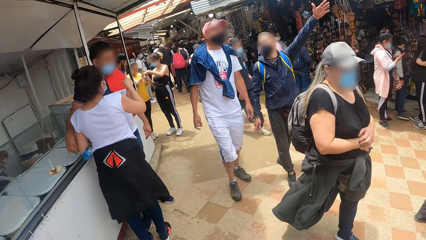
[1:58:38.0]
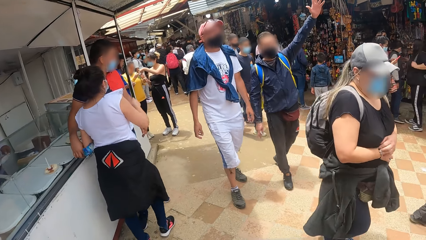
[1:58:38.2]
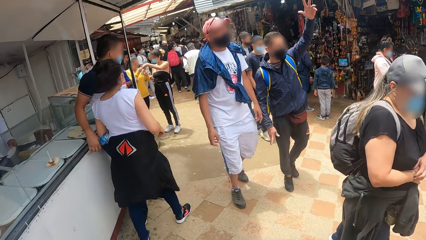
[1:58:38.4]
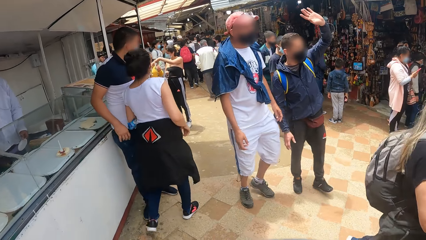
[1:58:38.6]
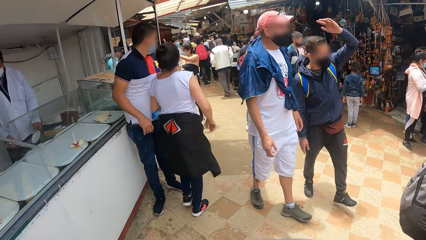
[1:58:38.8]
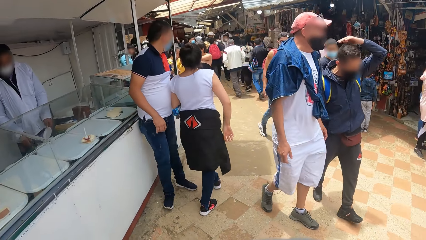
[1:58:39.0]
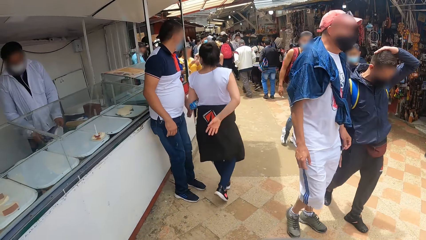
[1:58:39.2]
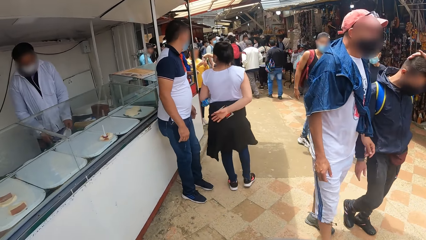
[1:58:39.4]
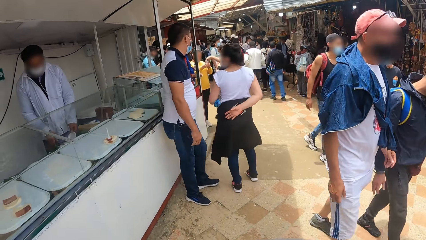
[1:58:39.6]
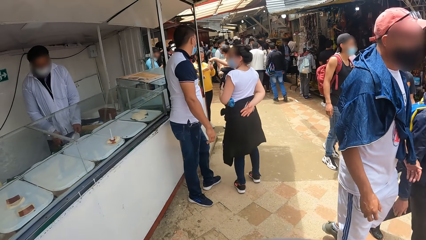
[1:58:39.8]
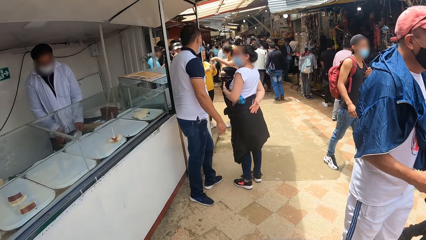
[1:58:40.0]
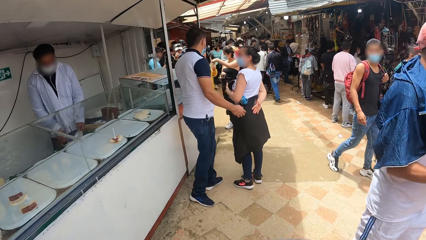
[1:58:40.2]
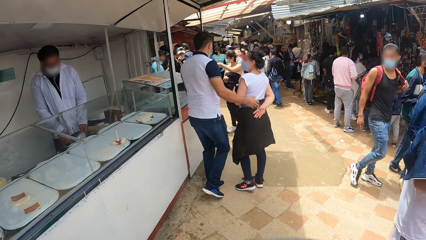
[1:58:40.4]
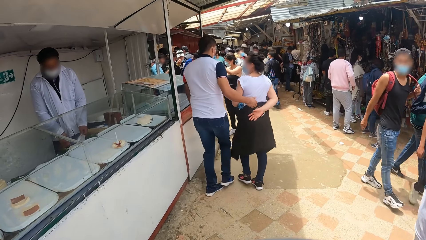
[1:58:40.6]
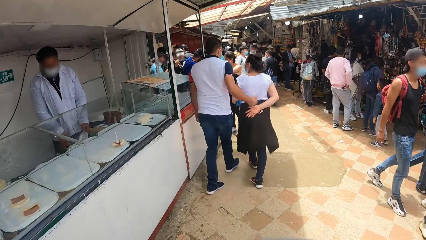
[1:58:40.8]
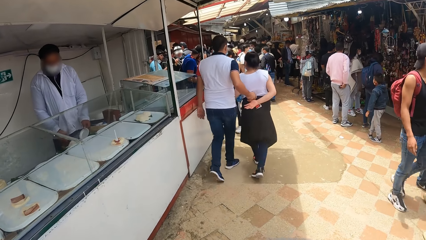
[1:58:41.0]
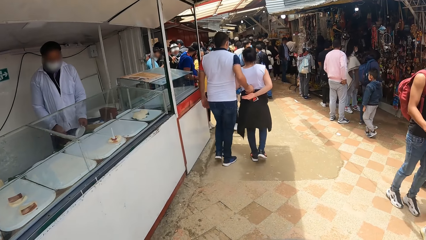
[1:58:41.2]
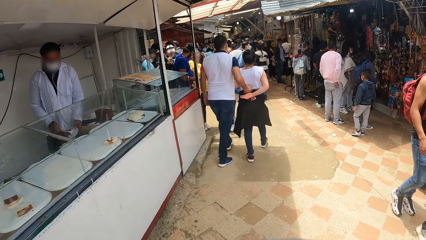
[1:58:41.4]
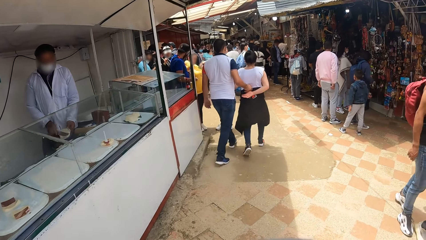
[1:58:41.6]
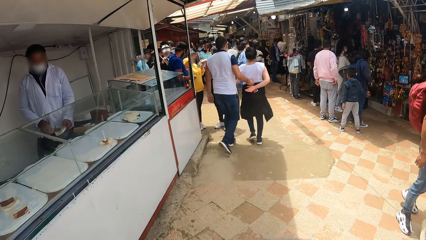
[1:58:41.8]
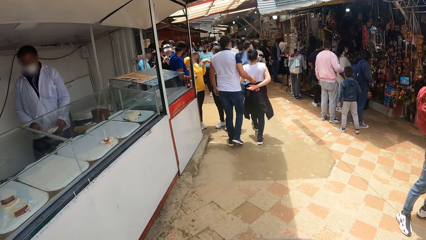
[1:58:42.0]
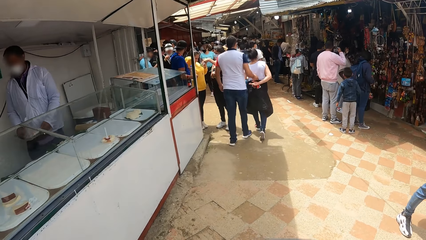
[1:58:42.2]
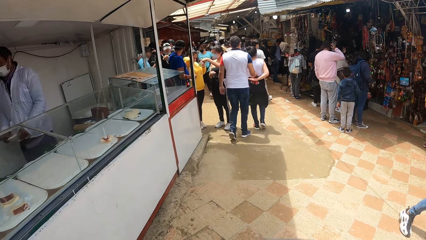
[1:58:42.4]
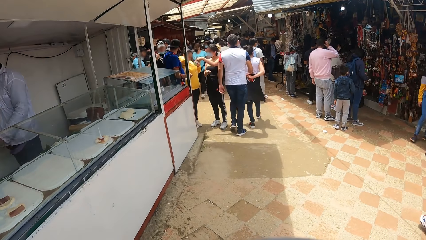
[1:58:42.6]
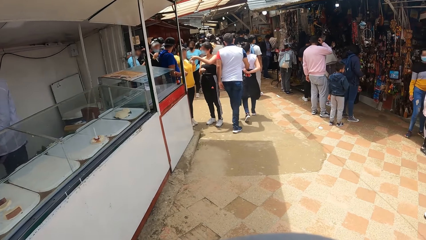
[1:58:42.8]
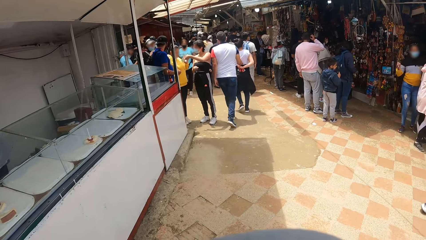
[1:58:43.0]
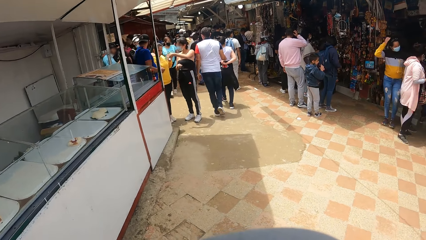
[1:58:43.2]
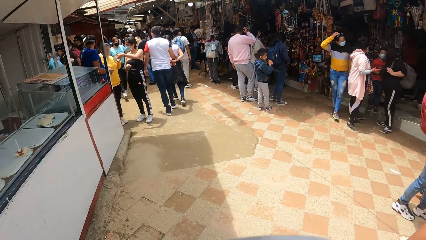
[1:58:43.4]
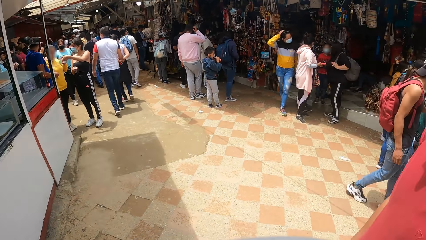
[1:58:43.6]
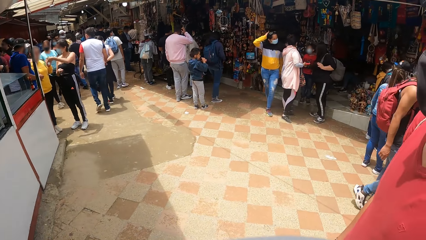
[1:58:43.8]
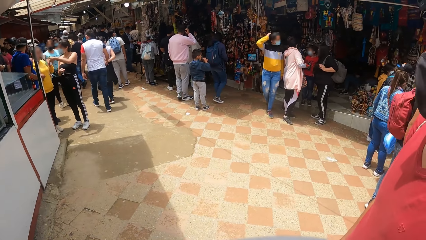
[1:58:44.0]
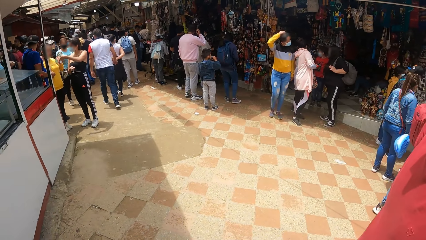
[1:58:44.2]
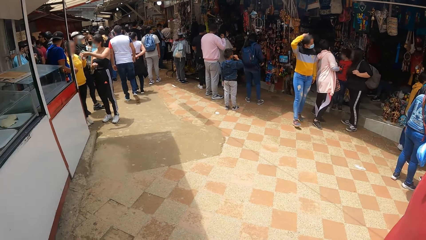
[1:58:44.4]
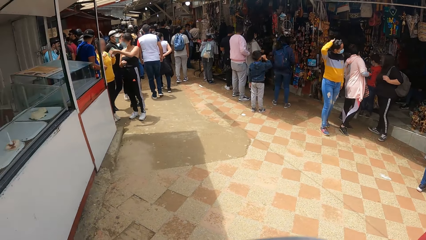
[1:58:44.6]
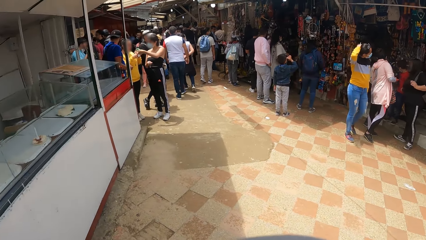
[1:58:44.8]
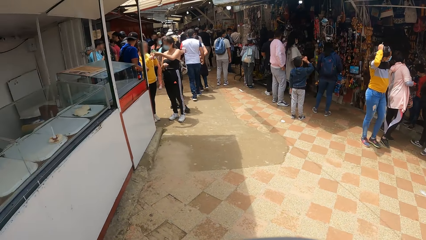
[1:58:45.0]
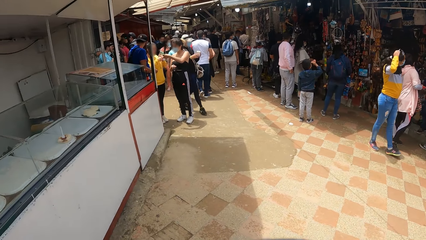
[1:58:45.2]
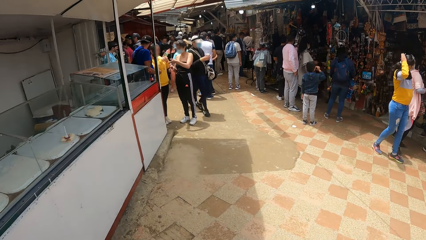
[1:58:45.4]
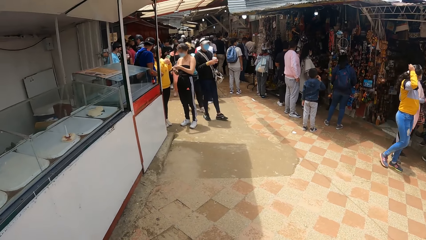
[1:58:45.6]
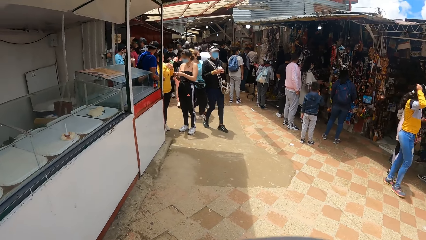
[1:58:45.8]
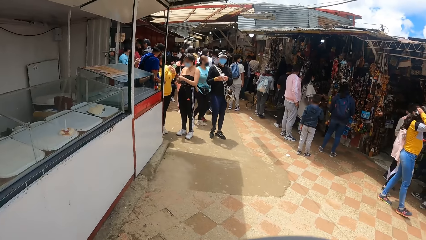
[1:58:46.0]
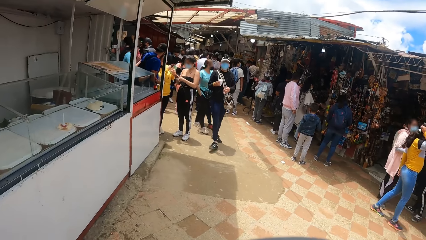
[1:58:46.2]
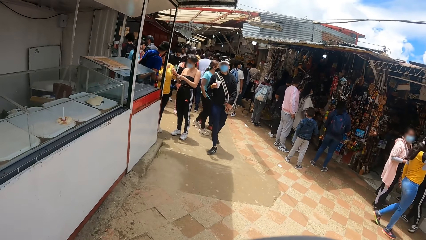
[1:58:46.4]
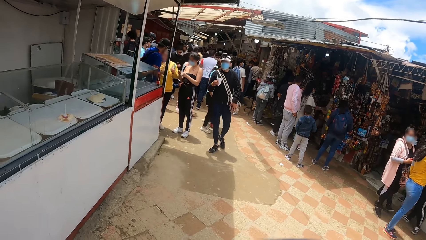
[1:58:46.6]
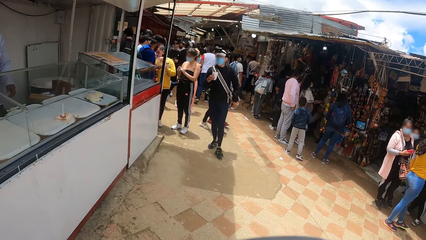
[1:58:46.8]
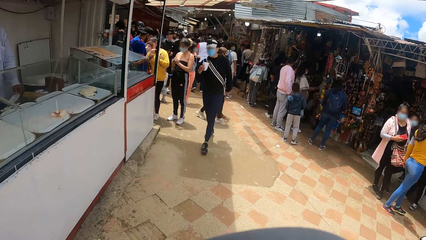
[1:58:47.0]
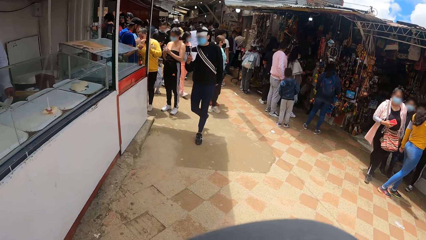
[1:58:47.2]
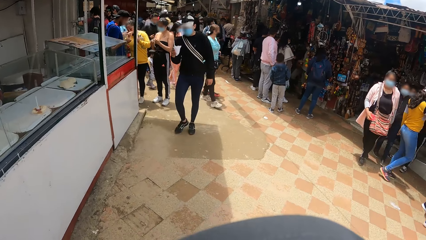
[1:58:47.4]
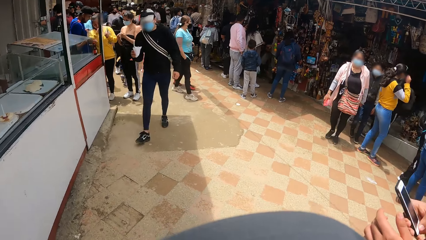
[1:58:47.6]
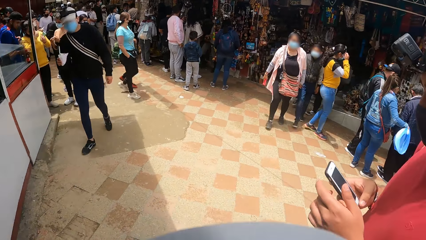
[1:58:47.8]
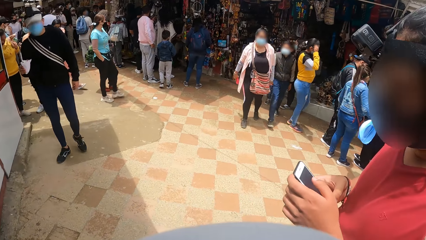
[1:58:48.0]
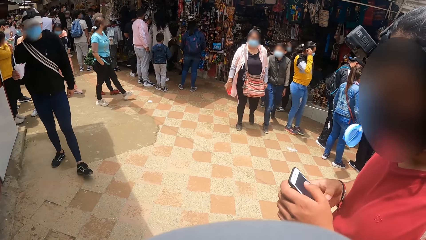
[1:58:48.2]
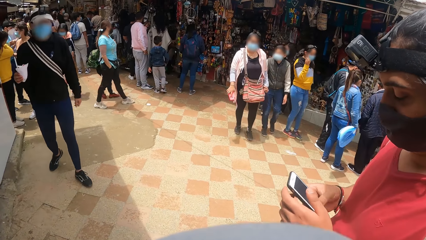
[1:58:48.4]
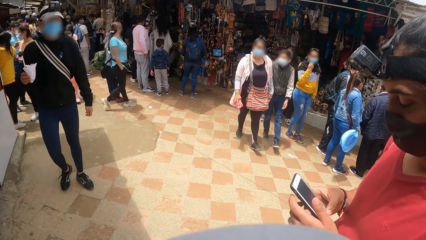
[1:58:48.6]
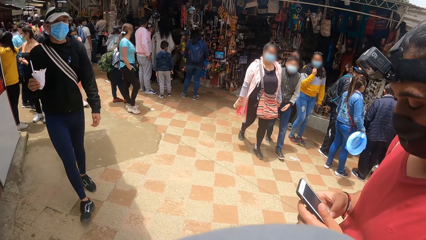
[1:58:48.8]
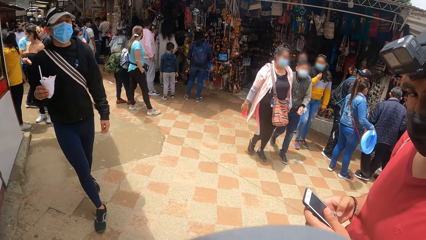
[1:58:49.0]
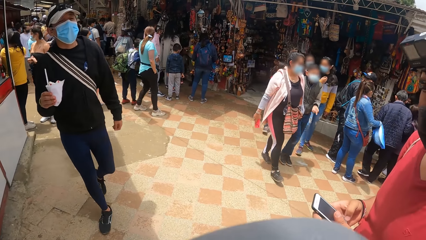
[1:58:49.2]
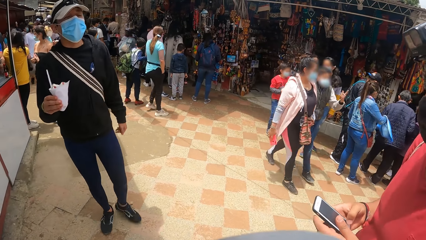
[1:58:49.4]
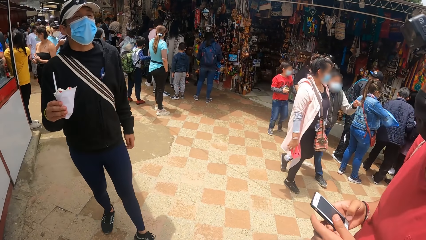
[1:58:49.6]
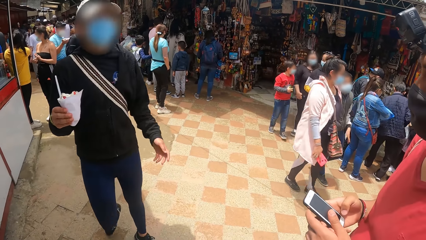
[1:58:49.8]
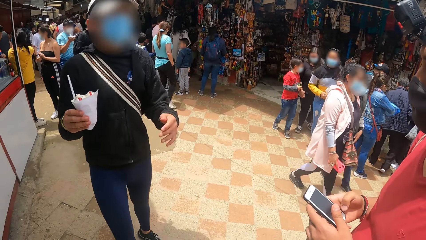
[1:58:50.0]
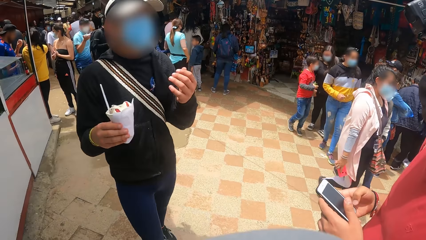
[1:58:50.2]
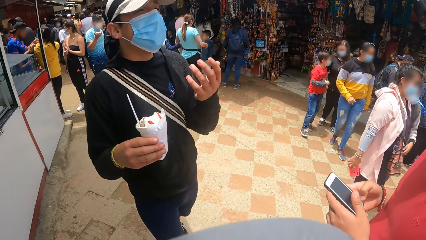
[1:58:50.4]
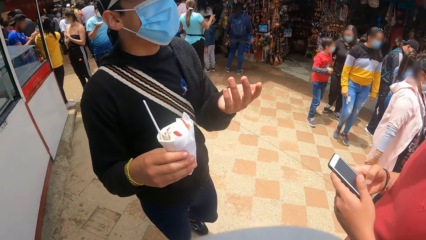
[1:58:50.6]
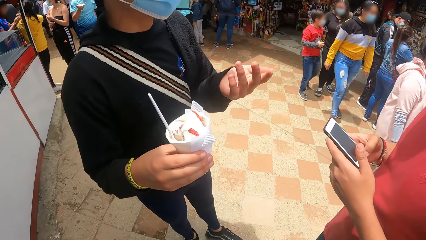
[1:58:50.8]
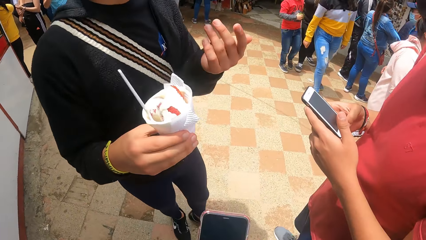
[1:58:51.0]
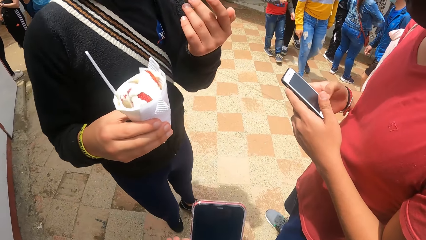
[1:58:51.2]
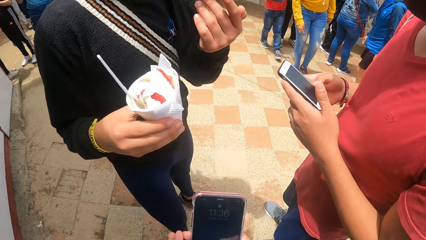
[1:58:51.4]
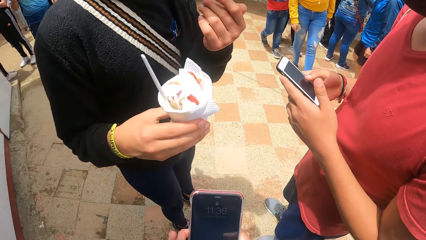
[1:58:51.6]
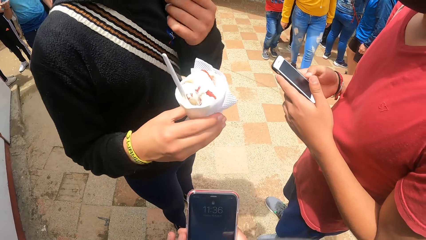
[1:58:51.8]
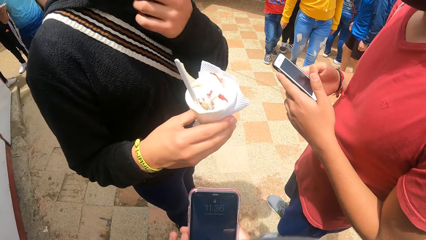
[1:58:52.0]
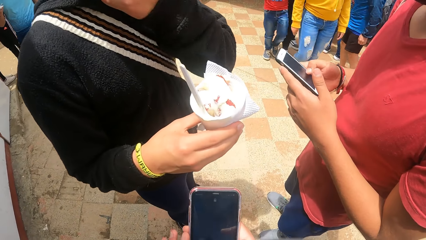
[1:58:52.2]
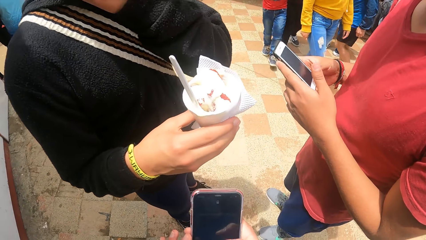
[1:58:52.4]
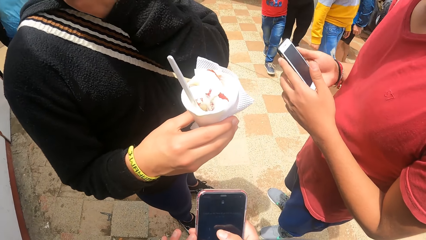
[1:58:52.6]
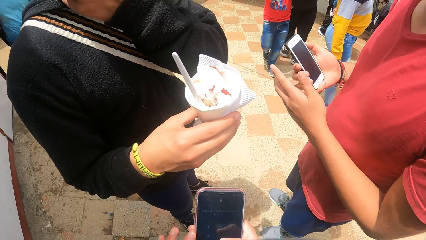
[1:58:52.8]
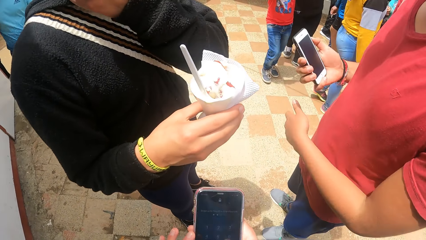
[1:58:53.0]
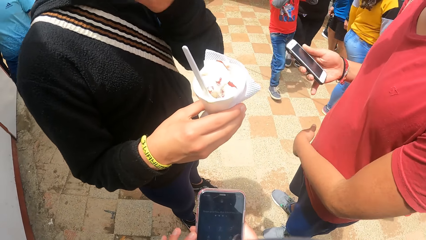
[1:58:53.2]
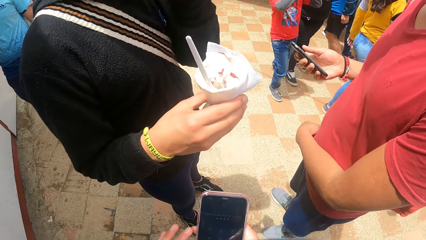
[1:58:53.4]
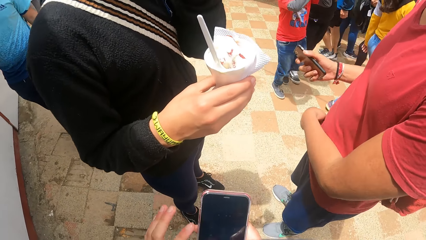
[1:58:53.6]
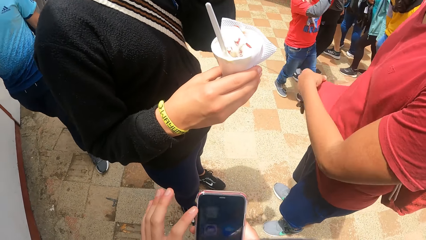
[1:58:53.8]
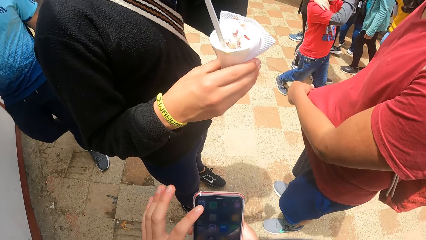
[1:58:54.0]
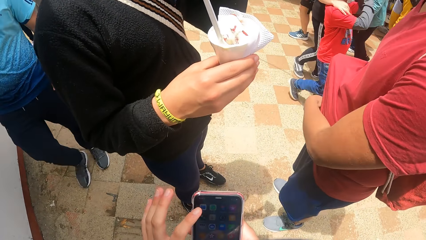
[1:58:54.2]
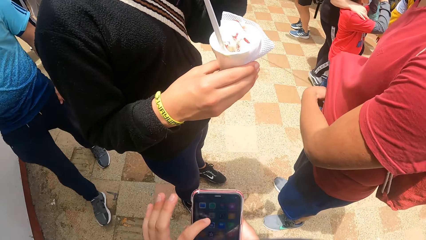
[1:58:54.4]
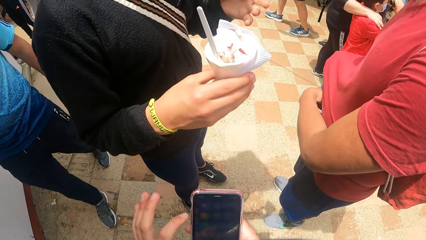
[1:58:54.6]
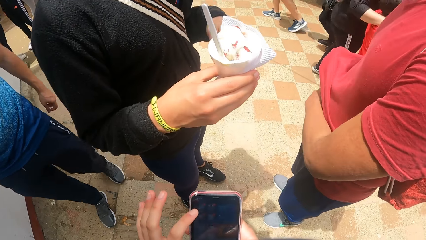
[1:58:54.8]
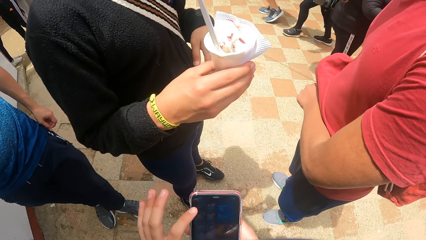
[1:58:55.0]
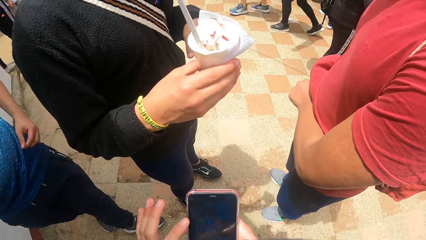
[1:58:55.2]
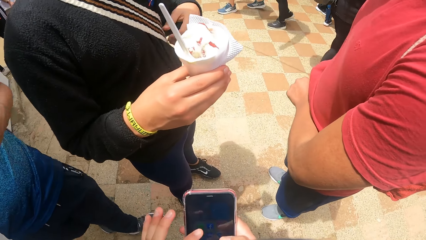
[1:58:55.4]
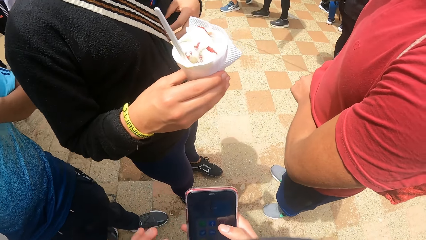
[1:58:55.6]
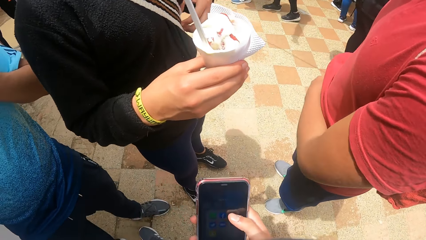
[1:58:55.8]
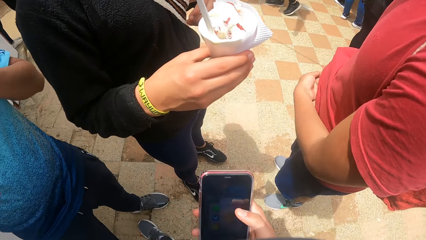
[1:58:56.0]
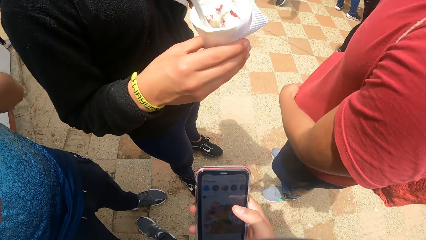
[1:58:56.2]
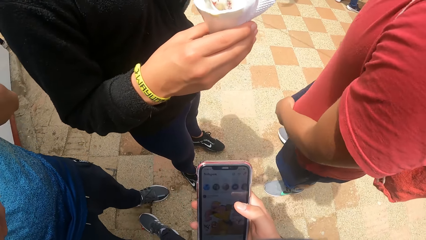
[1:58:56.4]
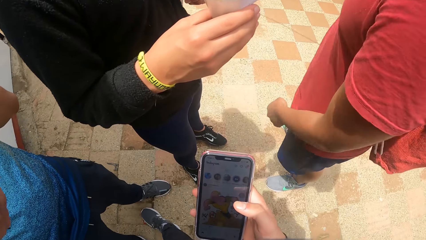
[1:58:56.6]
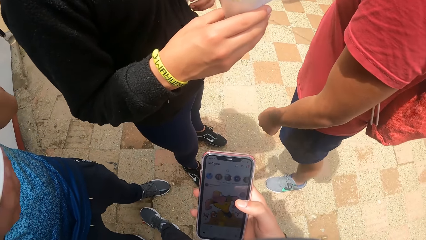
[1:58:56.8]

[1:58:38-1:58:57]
A man adjusts the bag with his left hand. Another man operates a phone with both hands. The first man gesticulates with his left hand. The camera wearer operates a phone with both hands. He holds the phone. The other man operates the phone with his left hand, holds the hem of his cloth with his left hand, and puts the phone under his cloth with his right hand. The camera wearer operates the phone with his left hand. He scrolls the phone. He operates the phone with his right hand.
